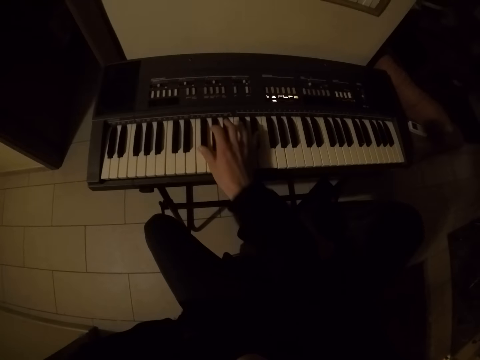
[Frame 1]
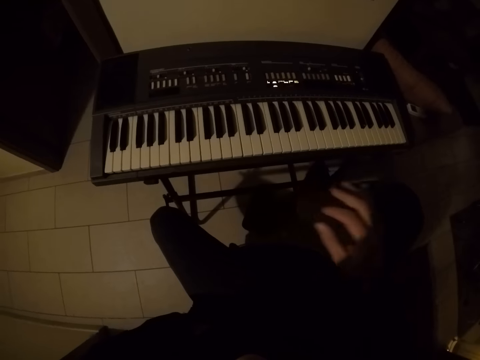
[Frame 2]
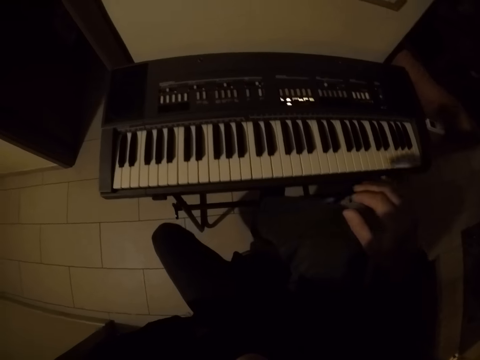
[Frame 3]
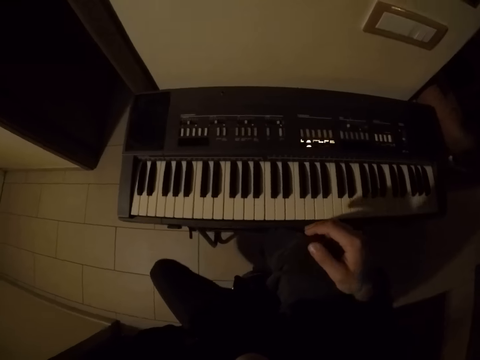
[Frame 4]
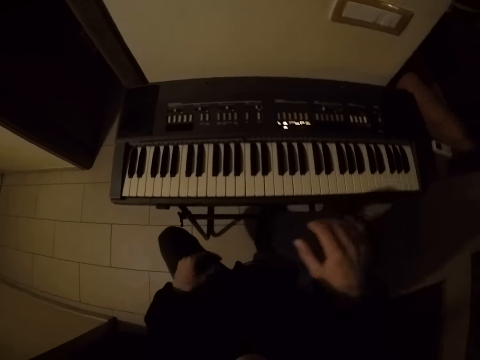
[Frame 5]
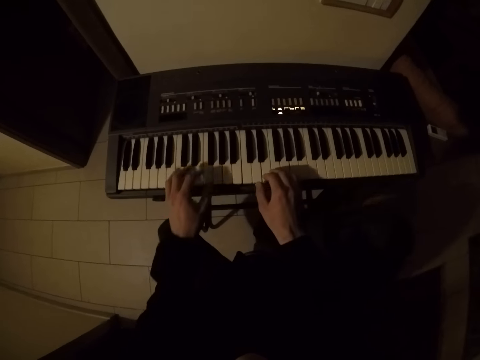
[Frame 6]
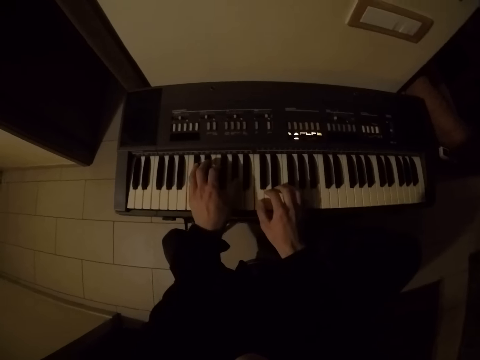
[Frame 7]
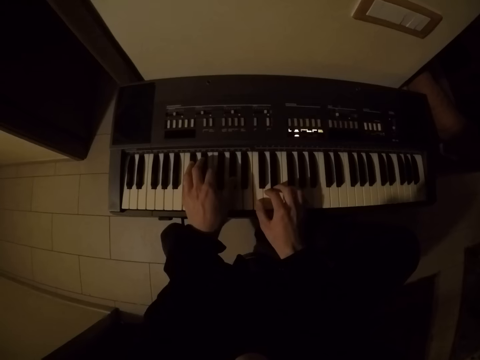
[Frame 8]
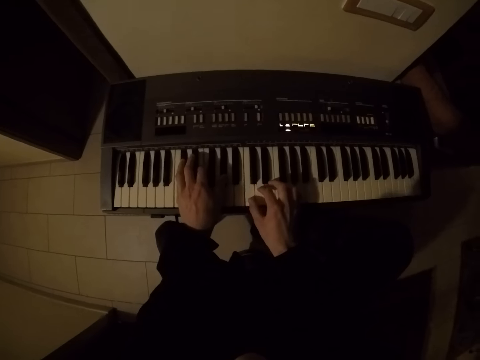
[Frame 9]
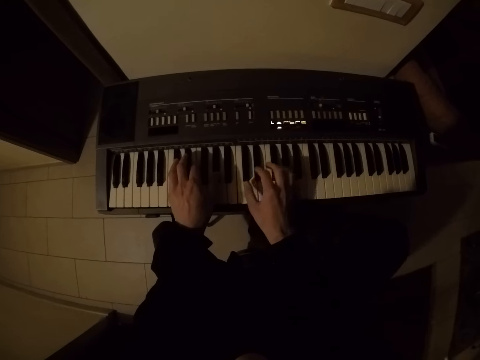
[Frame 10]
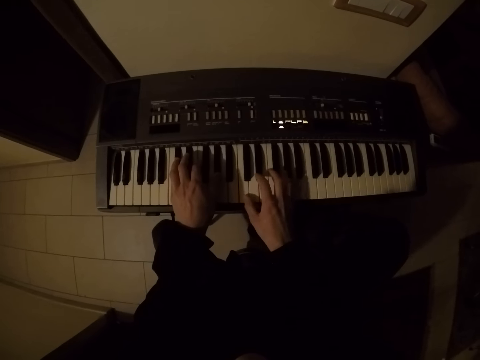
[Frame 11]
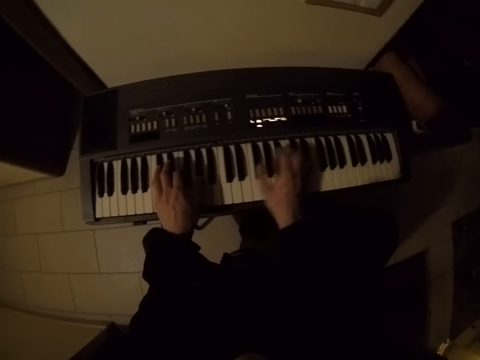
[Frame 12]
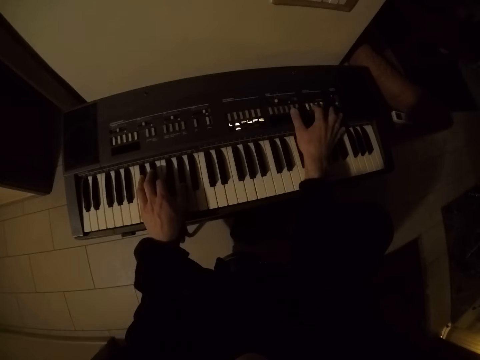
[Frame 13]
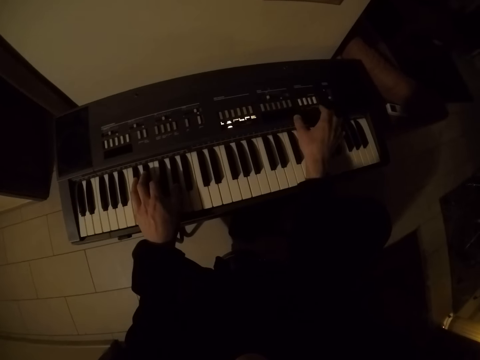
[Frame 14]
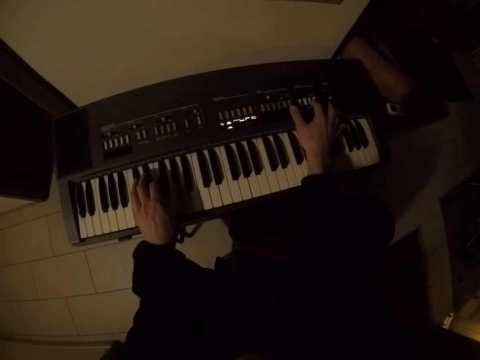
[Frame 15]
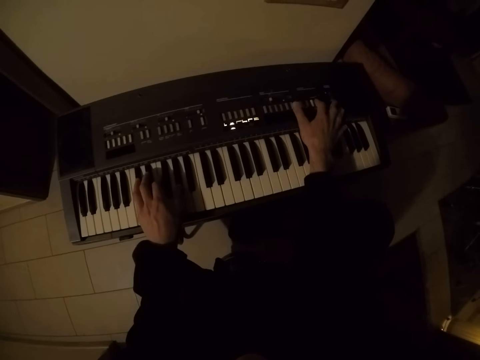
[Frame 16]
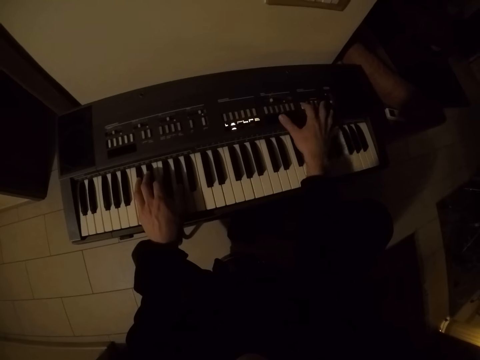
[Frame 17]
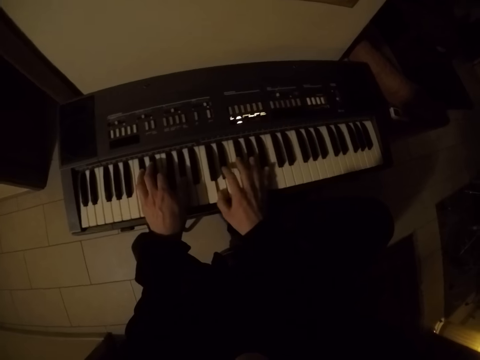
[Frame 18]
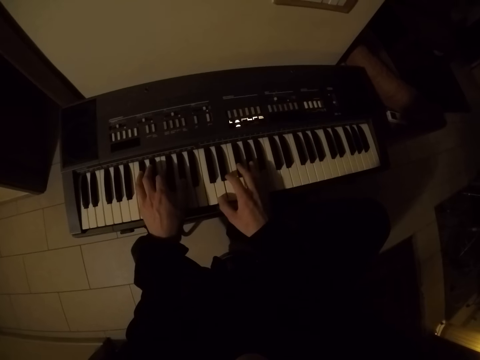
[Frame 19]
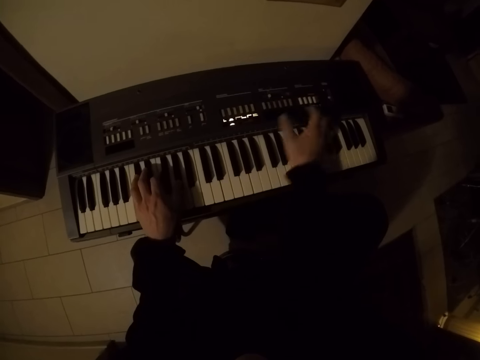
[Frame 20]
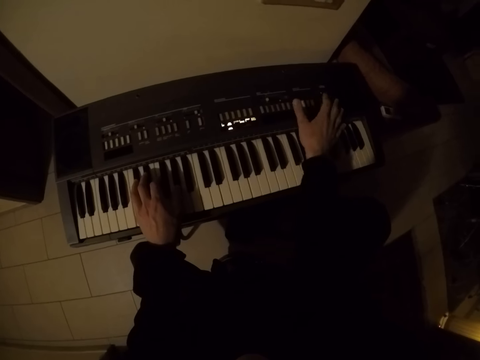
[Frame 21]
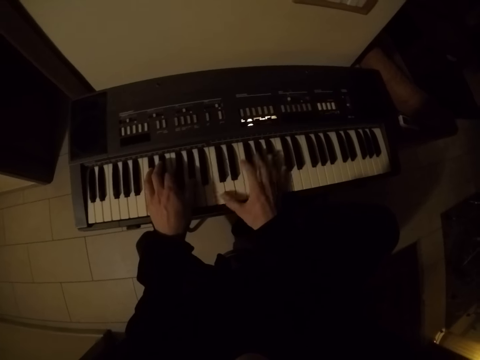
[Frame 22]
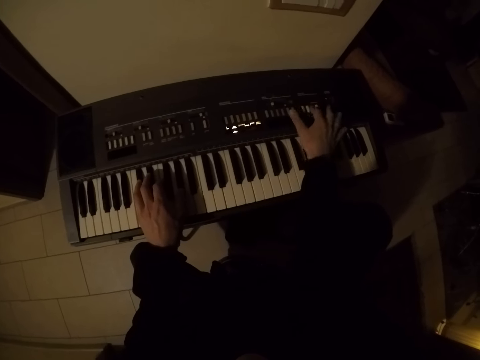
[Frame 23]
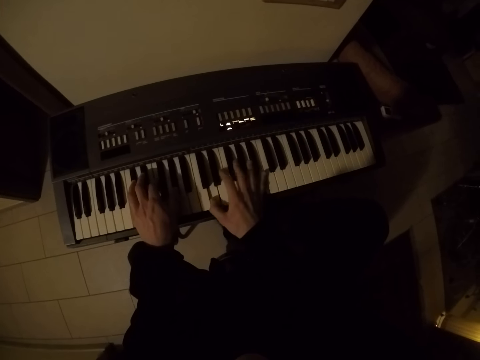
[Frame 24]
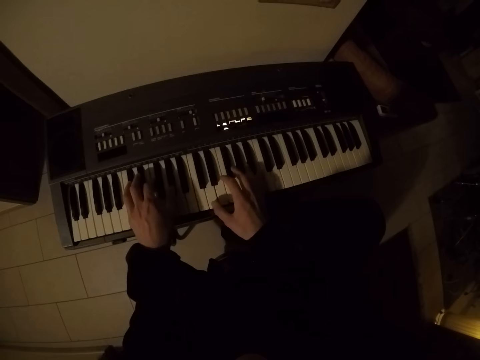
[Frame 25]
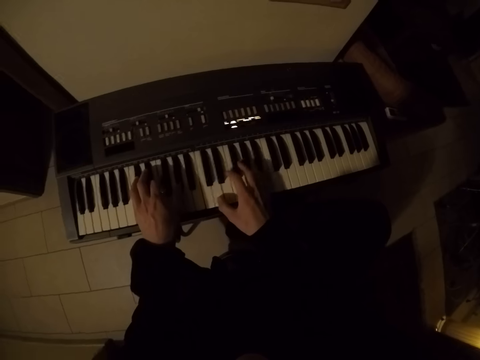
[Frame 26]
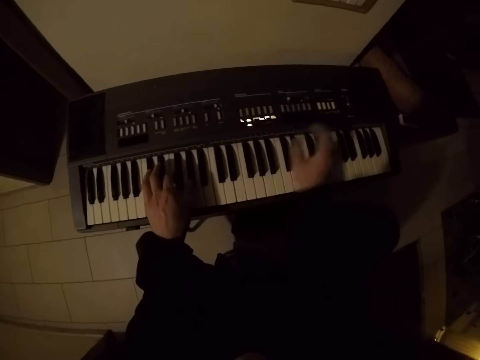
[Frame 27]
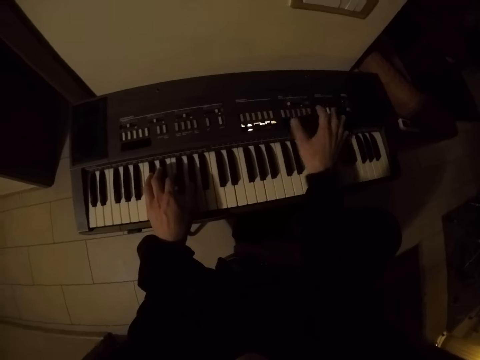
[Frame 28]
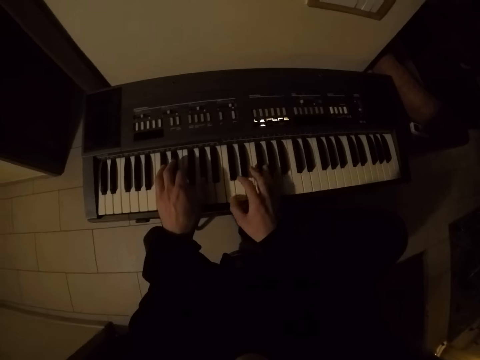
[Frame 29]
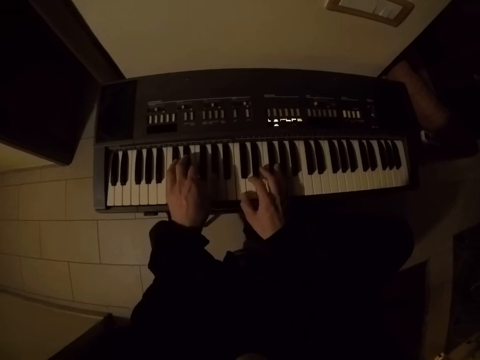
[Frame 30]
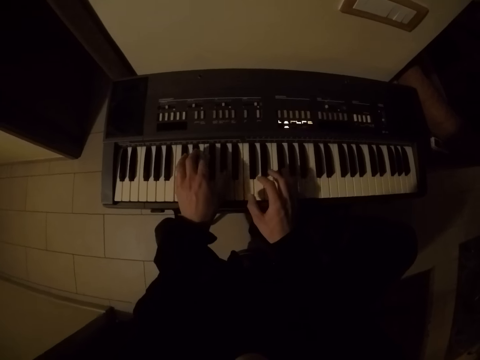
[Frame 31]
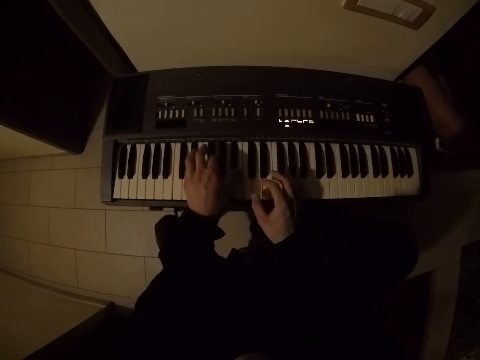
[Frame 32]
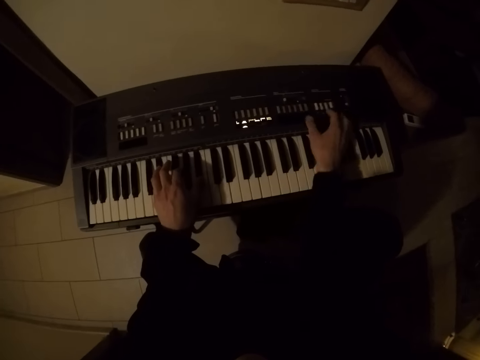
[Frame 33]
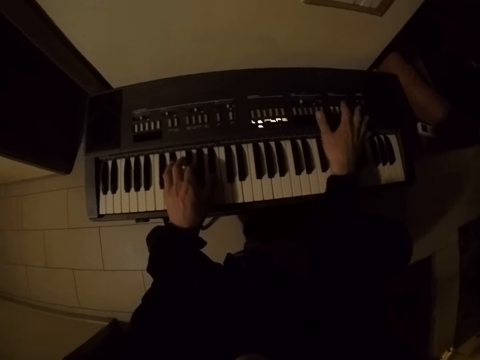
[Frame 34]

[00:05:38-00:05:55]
The camera wearer looks around a room. He plays the piano with both hands. He presses some buttons on the piano with his right hand. He tunes the piano keys. He plays the piano with both hands. He presses a button on the piano with his right hand. He plays the piano with both hands. He presses a button on the piano with his right hand. He plays the piano with both hands. He presses a button on the piano with his right hand. He tunes the piano with his right hand. He plays the piano with both hands. He presses a button on the piano with his right hand.

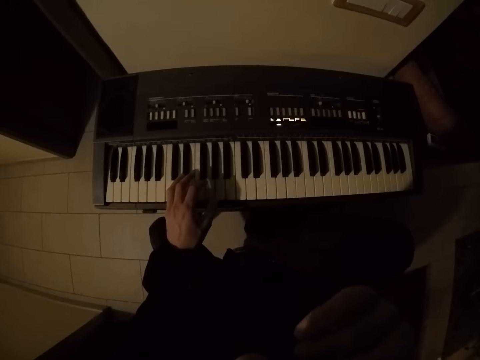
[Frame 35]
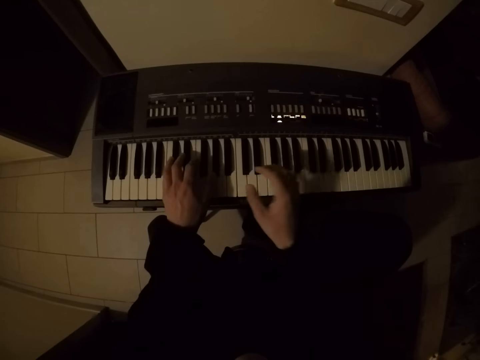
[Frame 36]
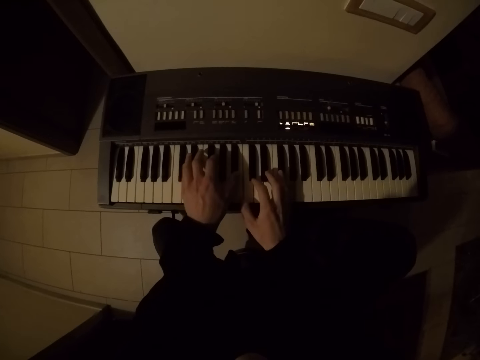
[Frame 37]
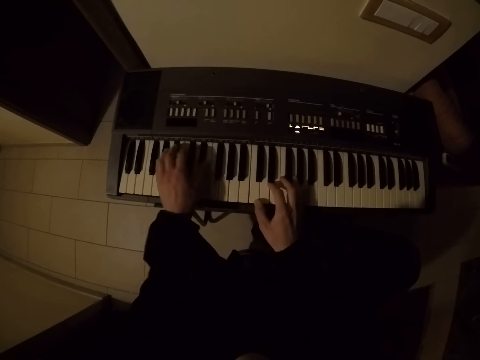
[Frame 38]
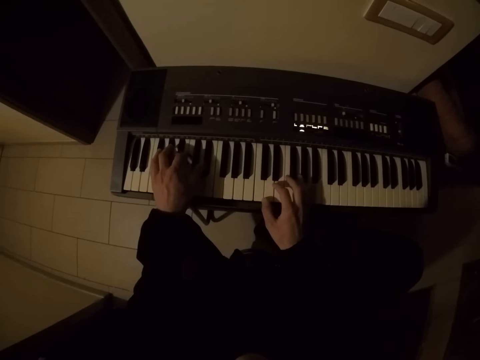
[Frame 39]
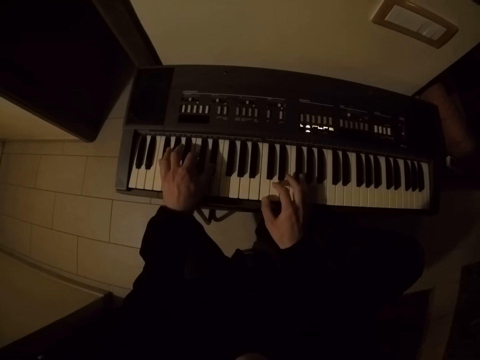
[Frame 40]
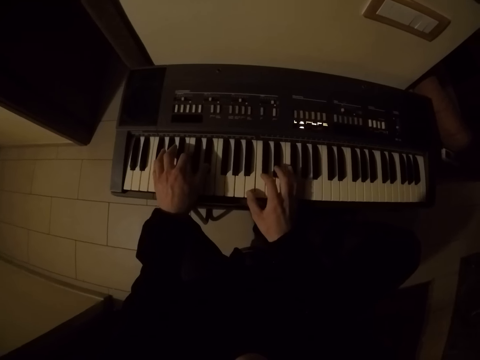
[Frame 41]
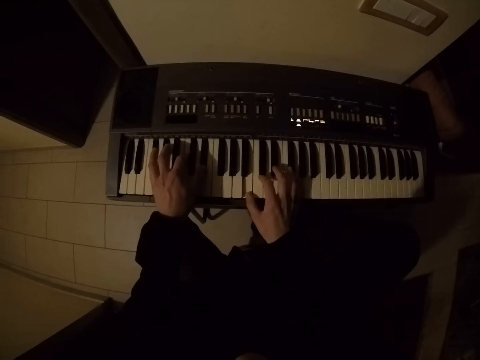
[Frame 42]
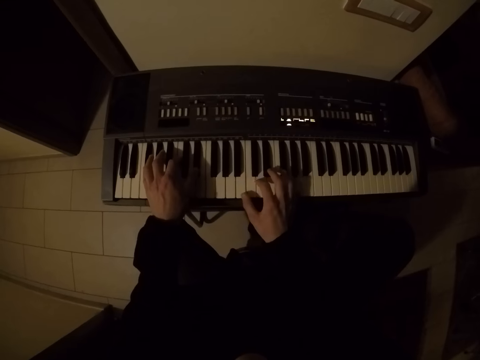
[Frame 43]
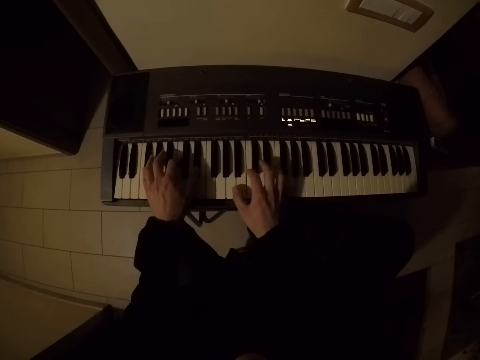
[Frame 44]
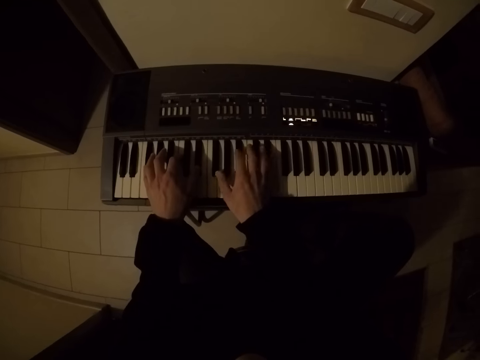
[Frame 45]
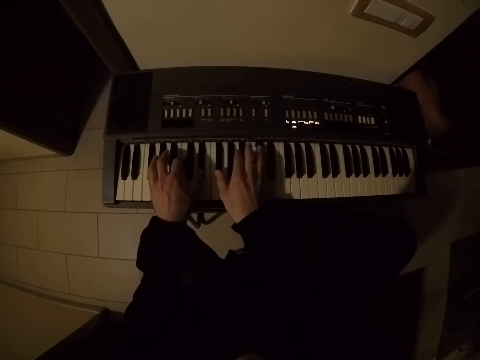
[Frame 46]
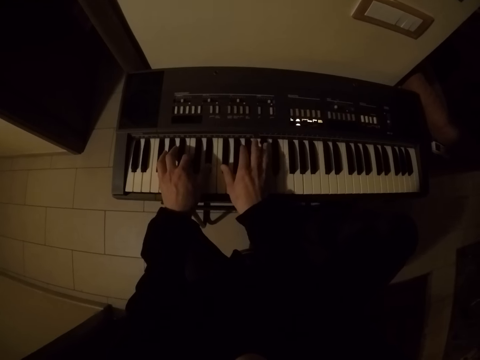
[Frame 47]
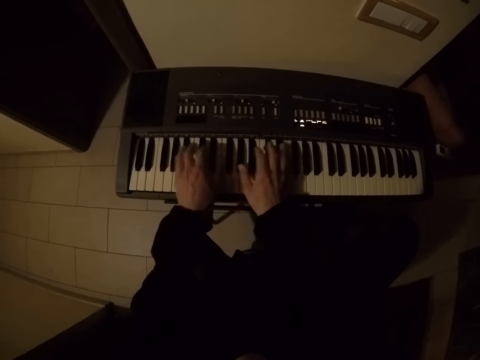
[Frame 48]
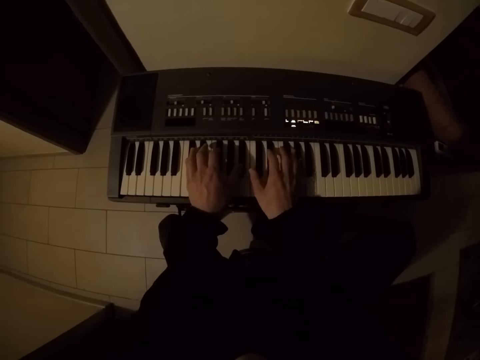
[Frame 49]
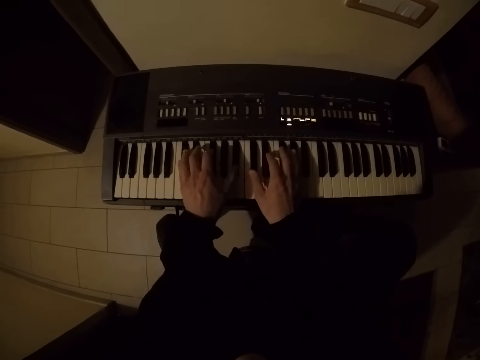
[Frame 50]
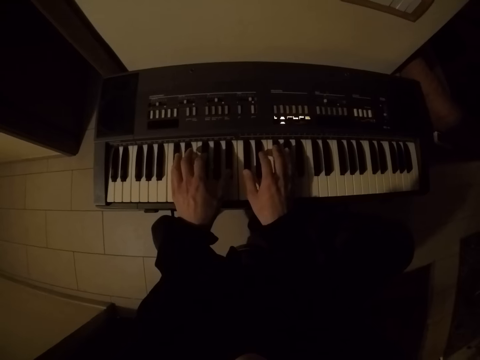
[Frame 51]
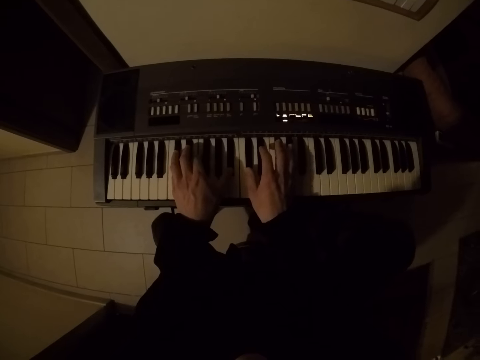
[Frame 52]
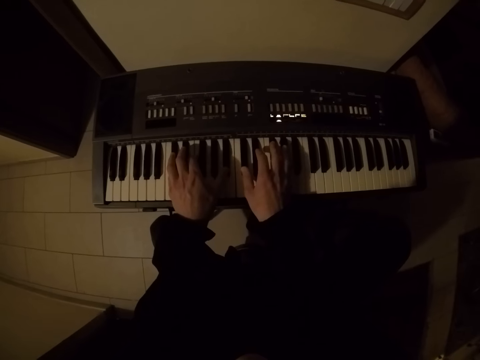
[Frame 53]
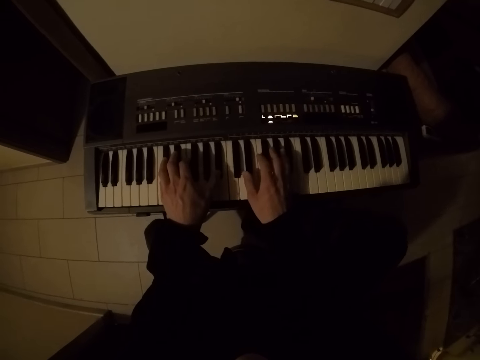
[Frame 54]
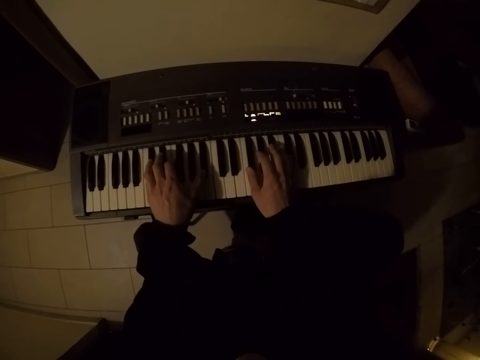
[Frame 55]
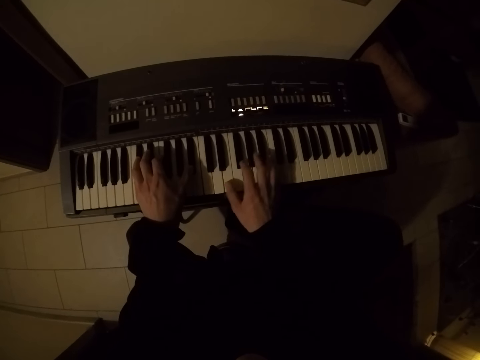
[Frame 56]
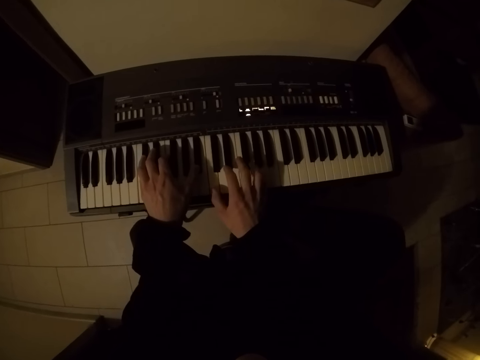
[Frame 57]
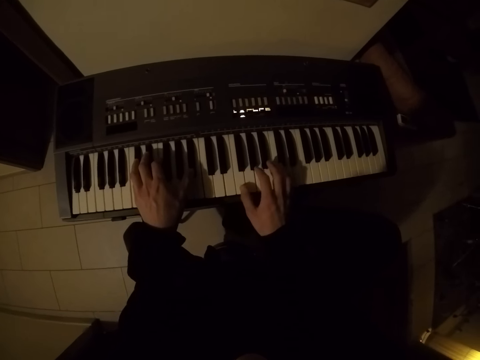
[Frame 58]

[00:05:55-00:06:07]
The camera wearer rubs his chin. He plays the piano with both hands.
